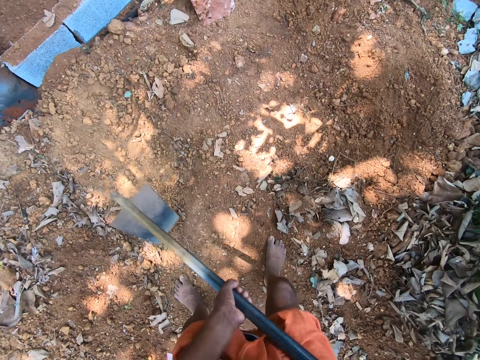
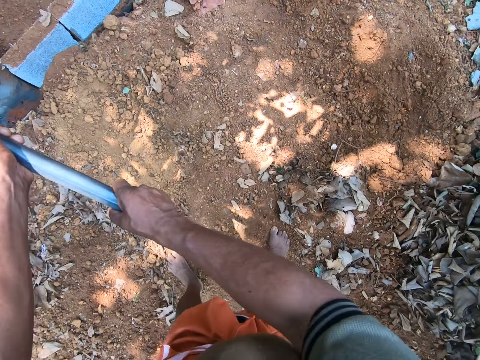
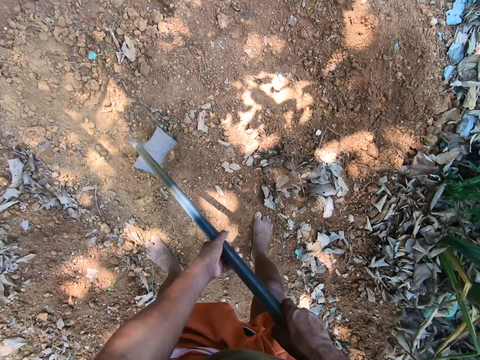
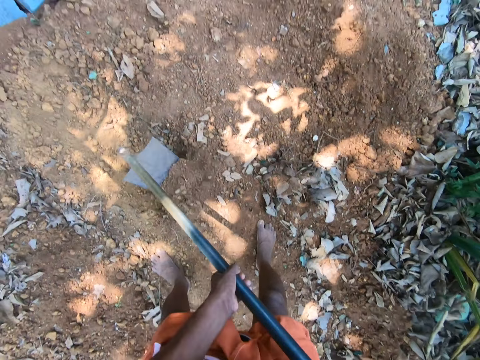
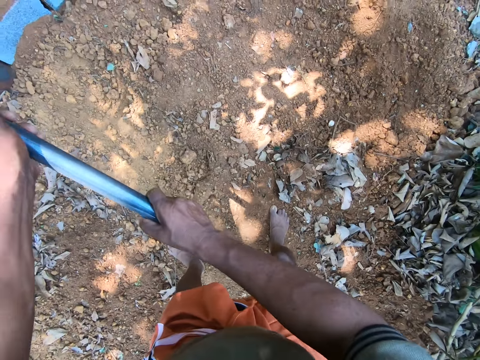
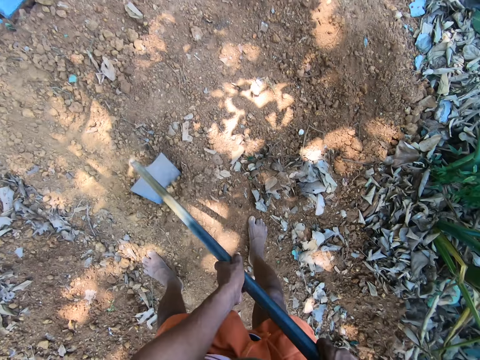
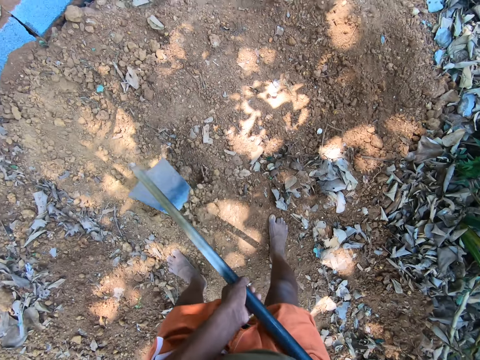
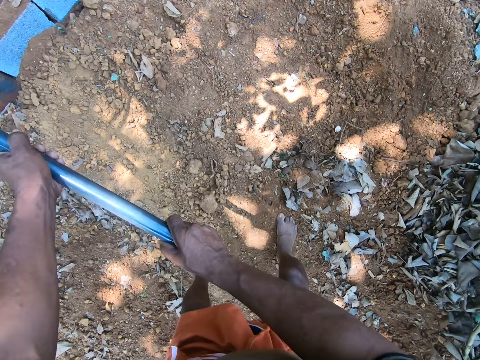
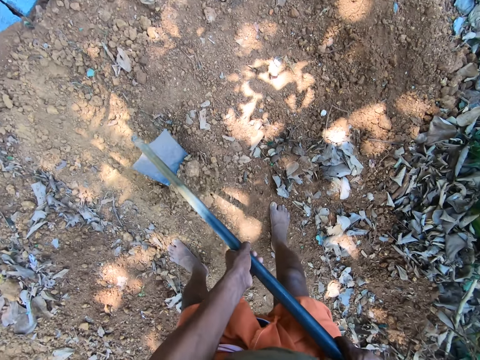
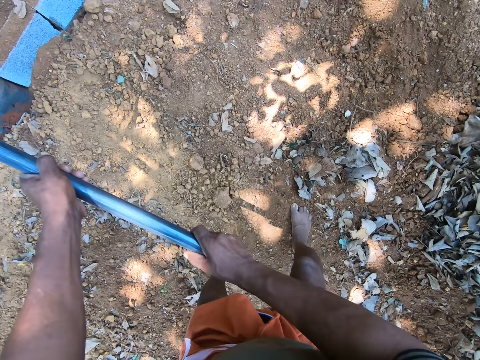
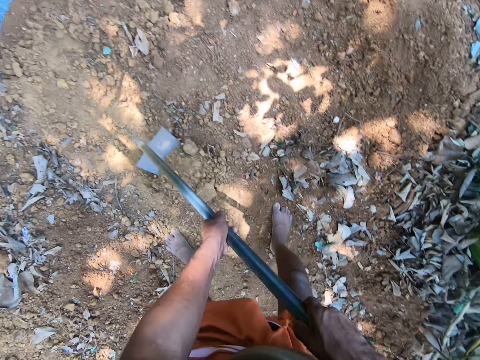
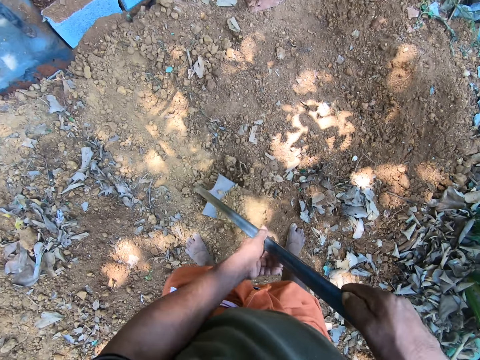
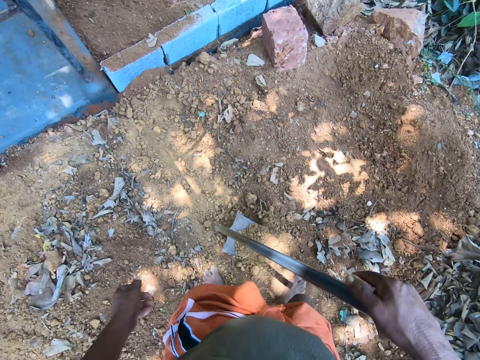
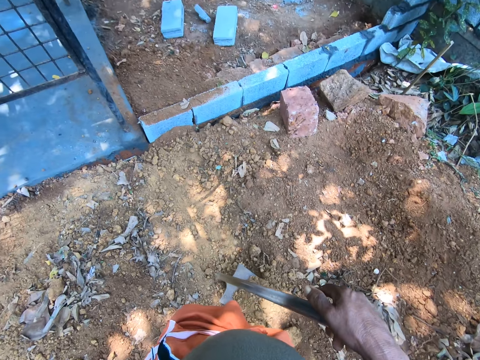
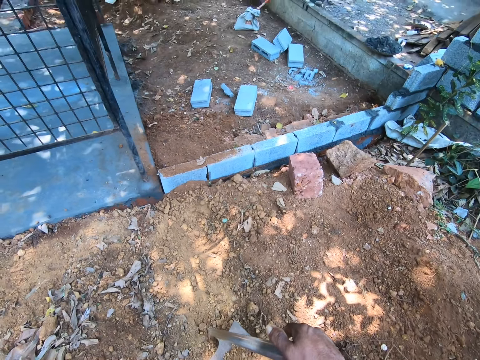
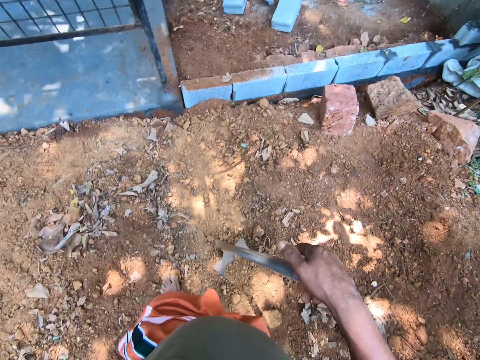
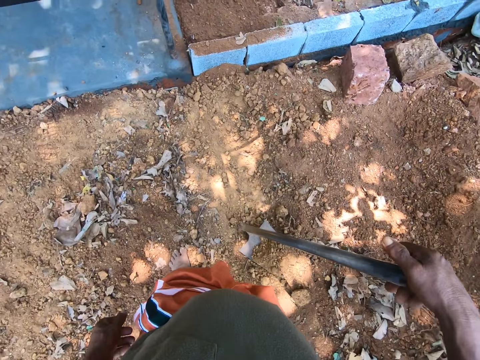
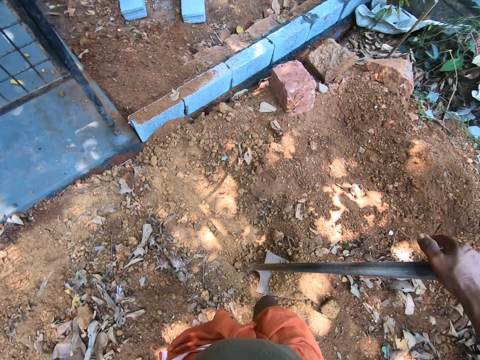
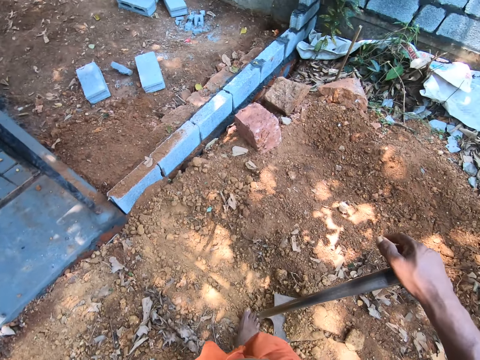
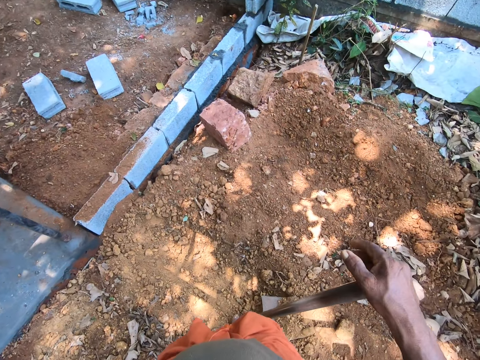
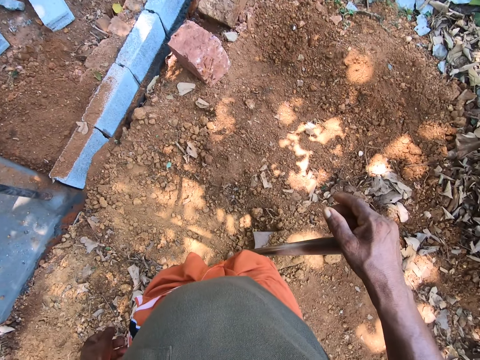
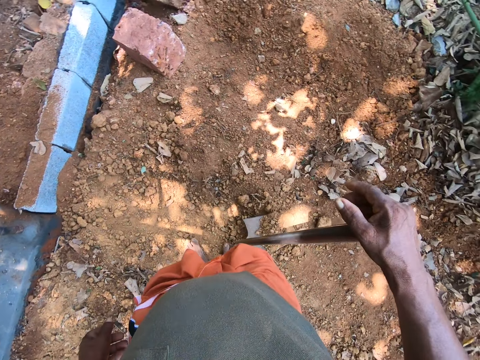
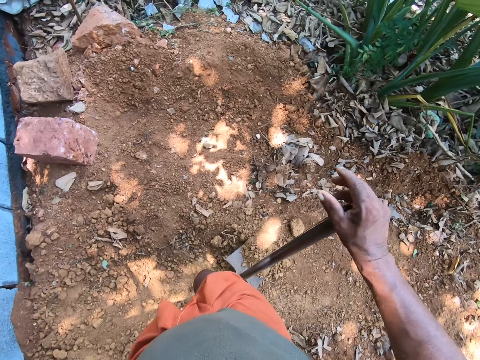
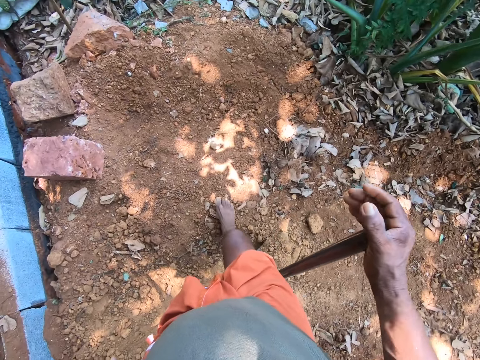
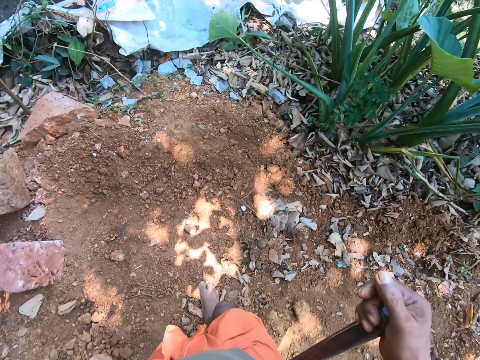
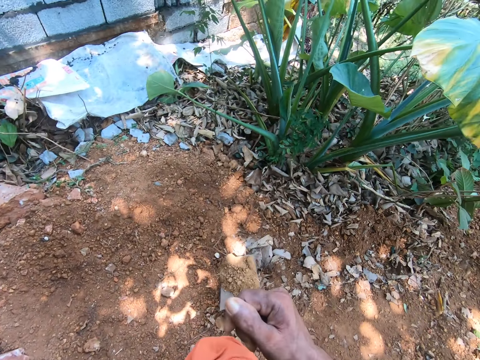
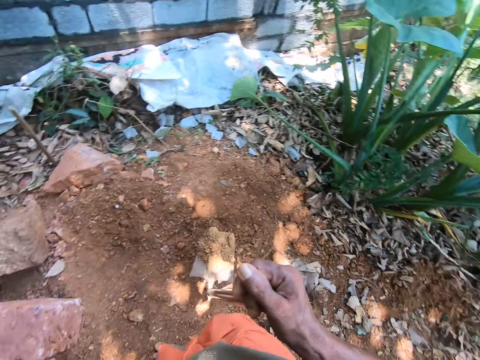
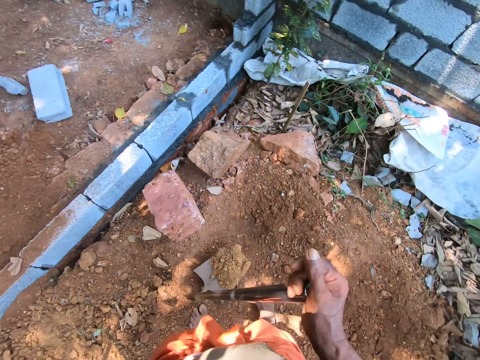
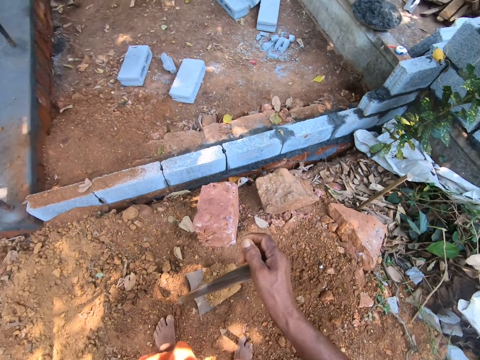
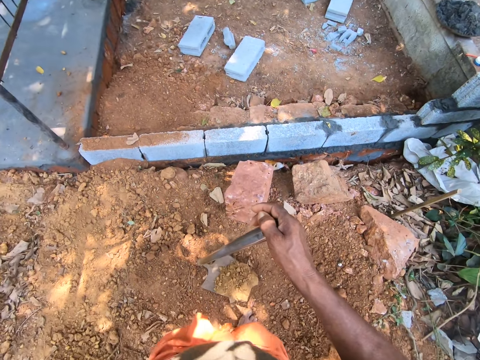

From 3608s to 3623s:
The camera wearer digs the ground with the digging hoe in his hands. He scoops sand from the ground with the digging hoe in his hands. He looks around the compound.

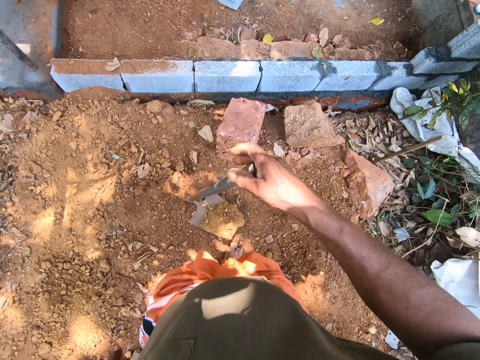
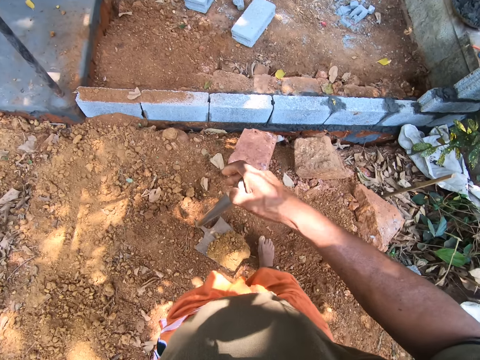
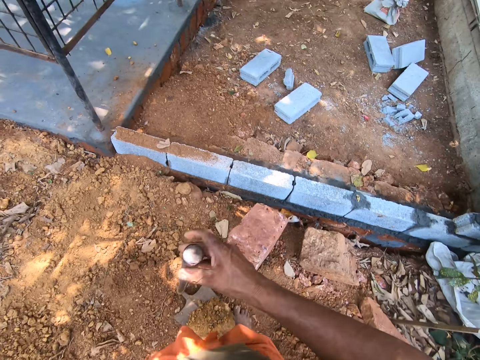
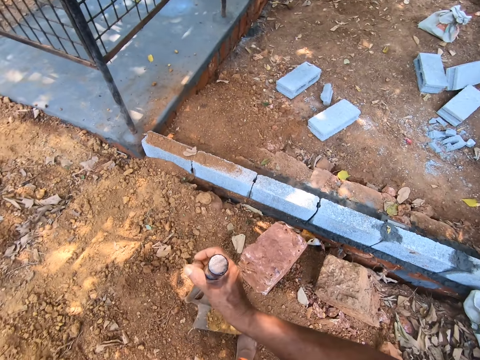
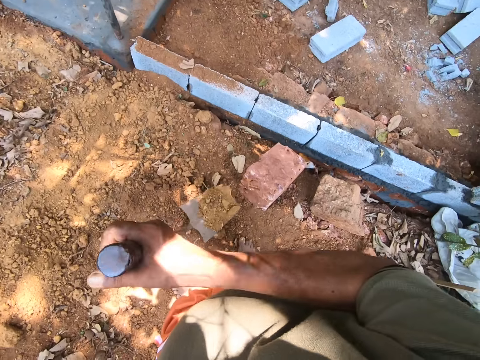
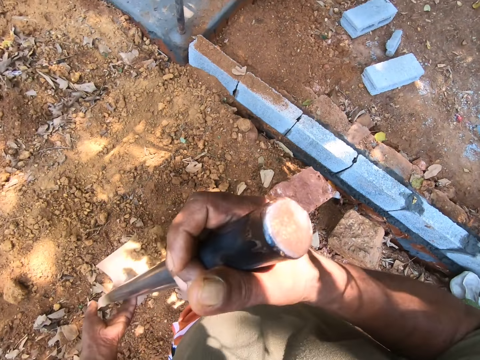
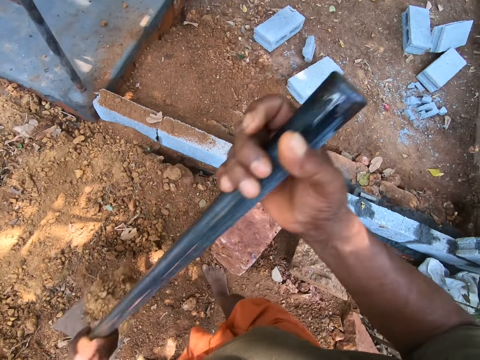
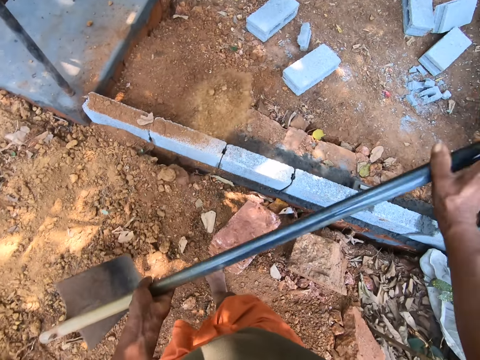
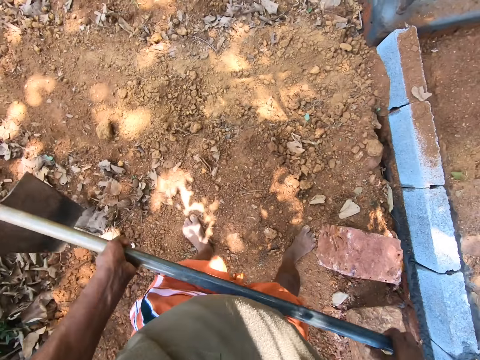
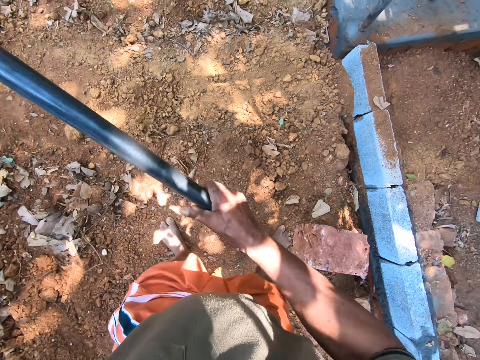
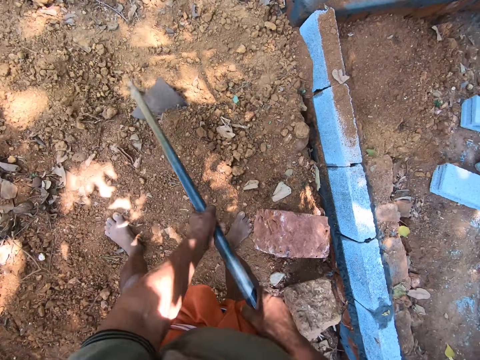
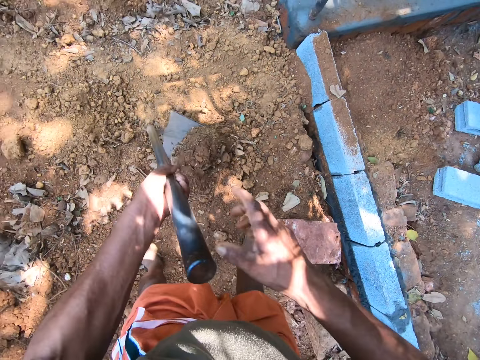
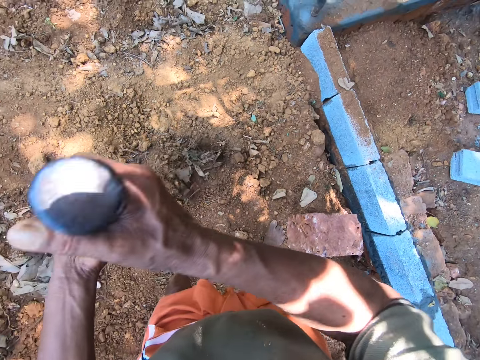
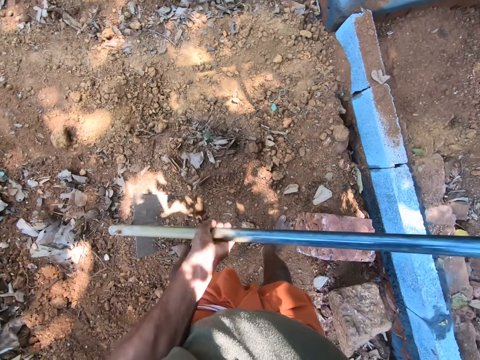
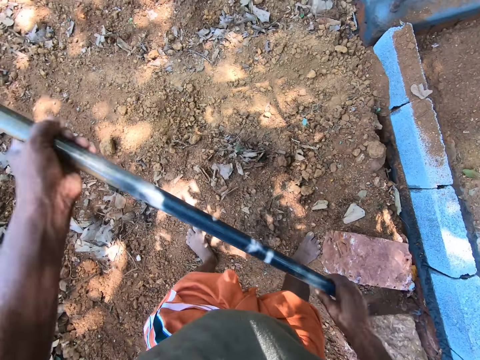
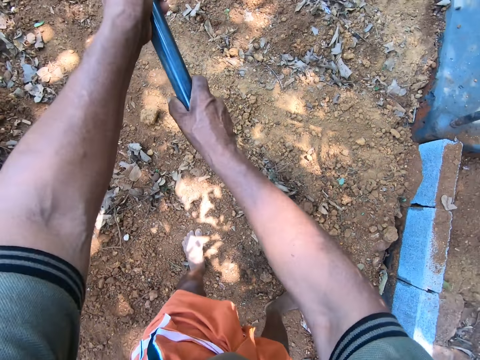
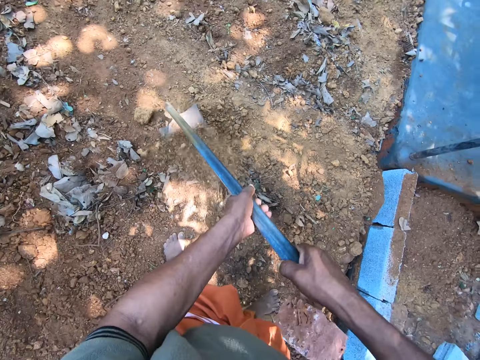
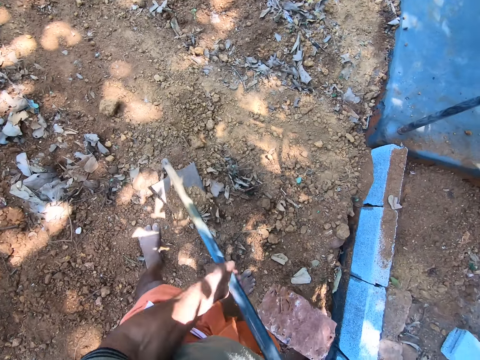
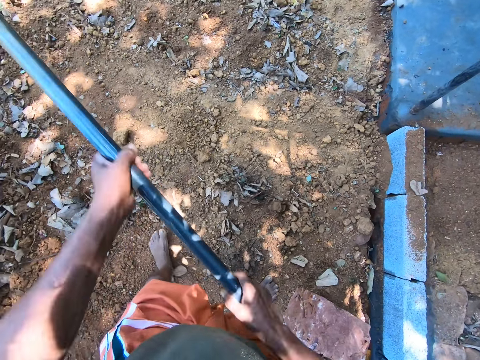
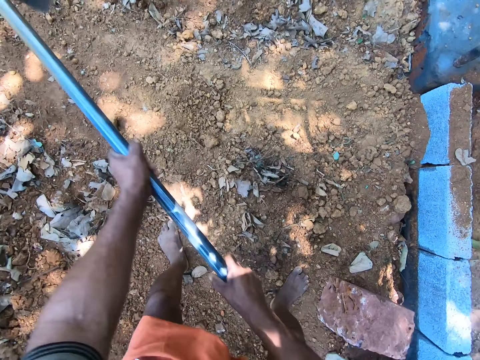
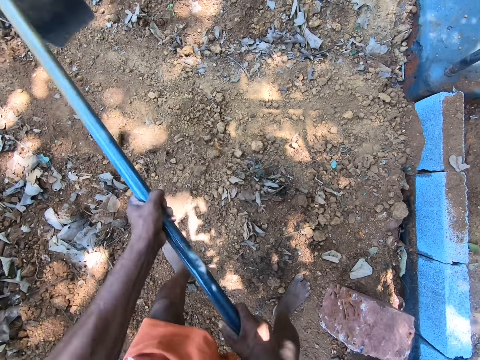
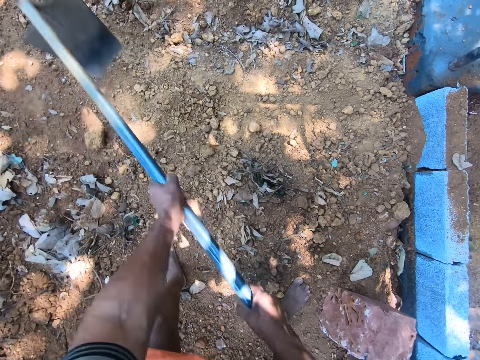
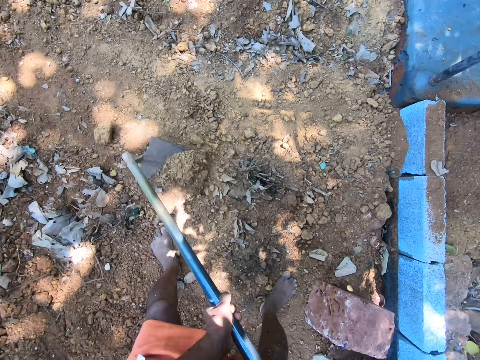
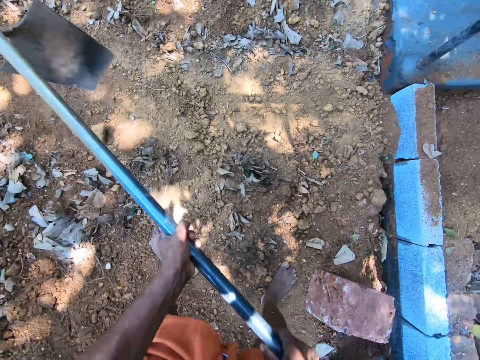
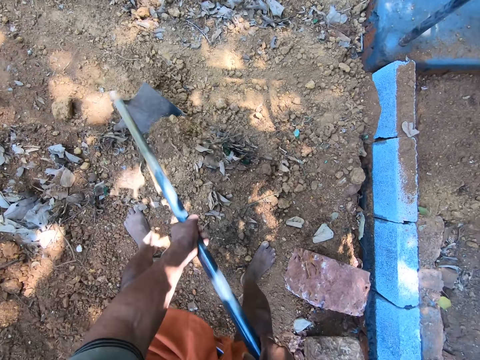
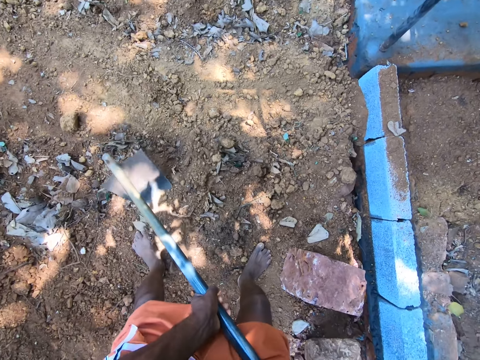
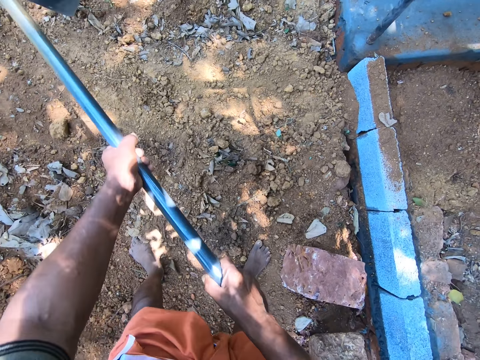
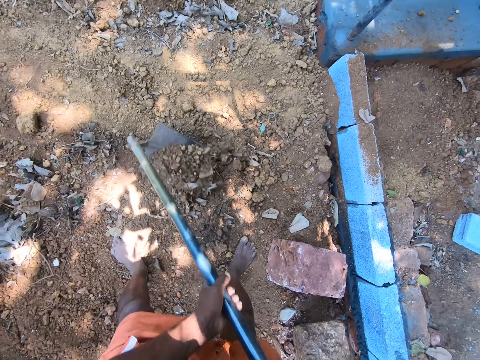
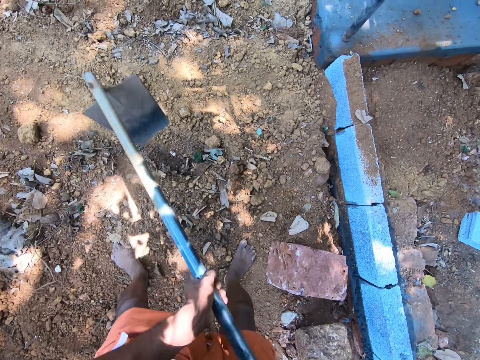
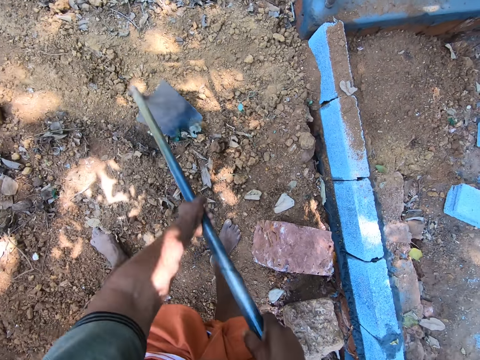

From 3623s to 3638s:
The camera wearer pours the sand in the digging hoe in his hands in the fenced space. He throws away the soil. He scoops sand from the ground with the digging hoe in his hands. He pours the sand in the digging hoe in his hands on the ground. He digs the ground with the digging hoe in his hands.
